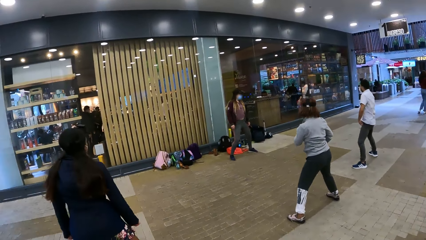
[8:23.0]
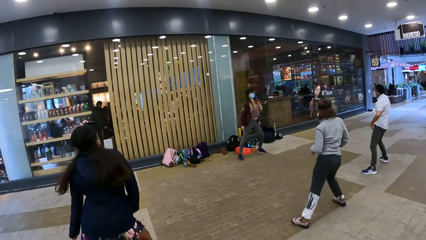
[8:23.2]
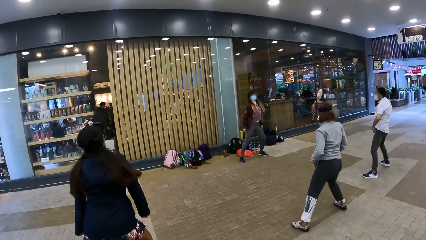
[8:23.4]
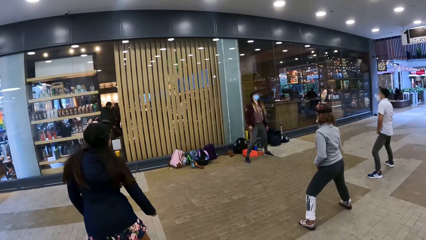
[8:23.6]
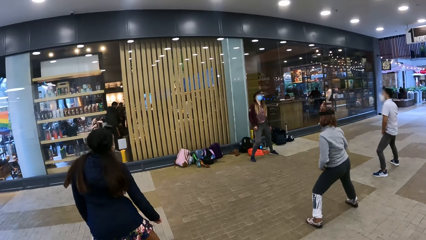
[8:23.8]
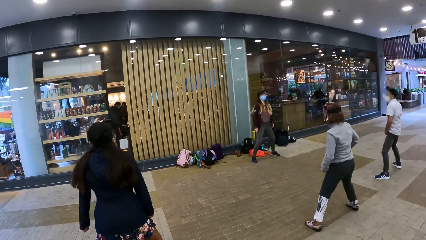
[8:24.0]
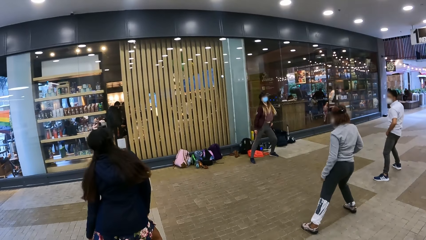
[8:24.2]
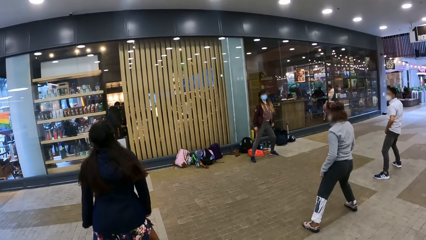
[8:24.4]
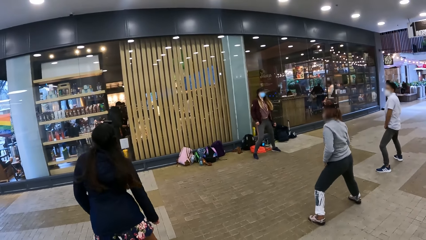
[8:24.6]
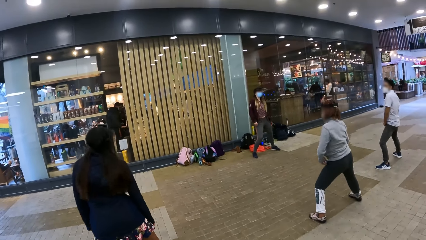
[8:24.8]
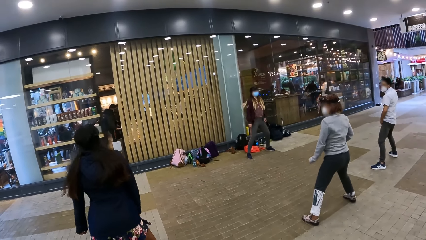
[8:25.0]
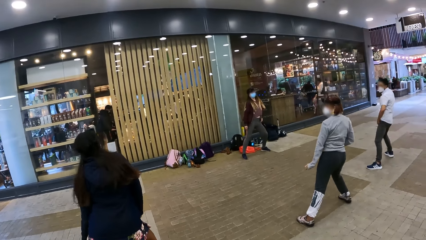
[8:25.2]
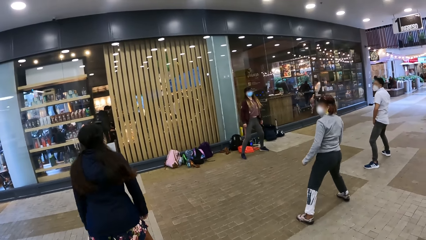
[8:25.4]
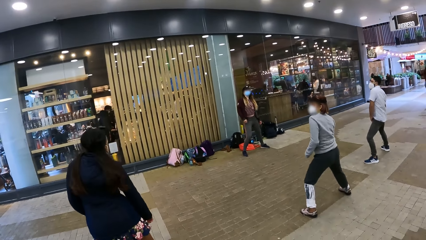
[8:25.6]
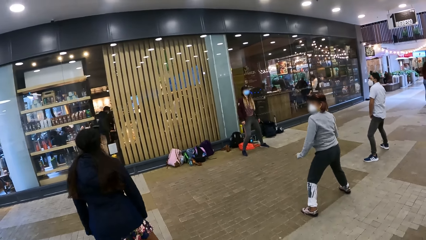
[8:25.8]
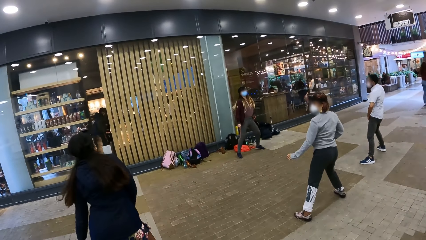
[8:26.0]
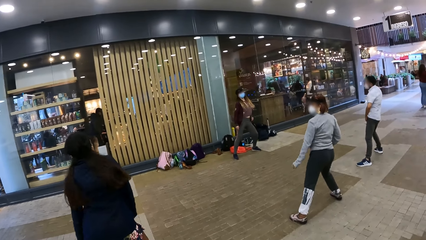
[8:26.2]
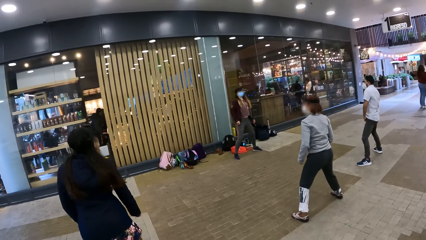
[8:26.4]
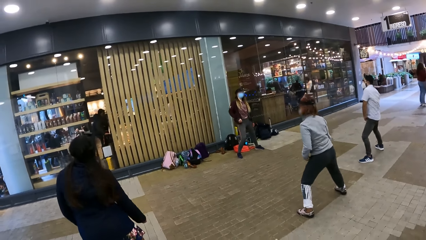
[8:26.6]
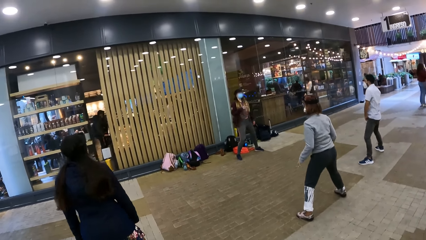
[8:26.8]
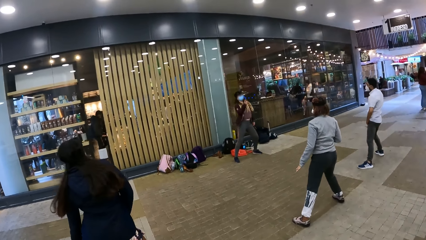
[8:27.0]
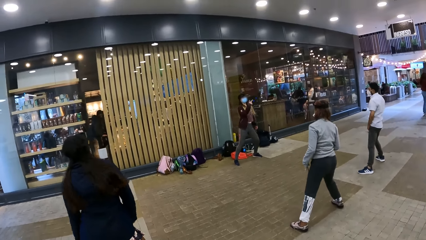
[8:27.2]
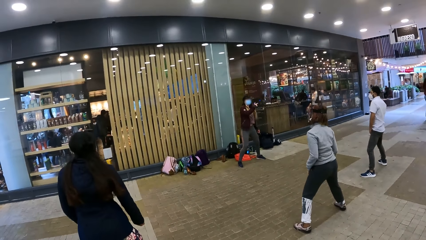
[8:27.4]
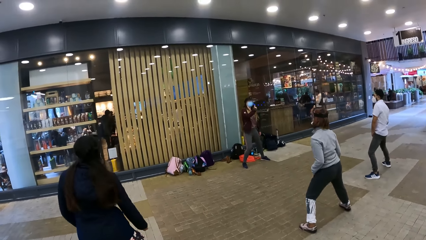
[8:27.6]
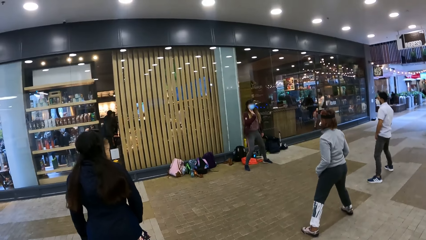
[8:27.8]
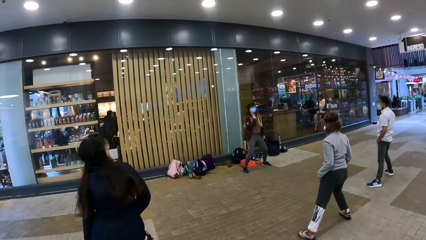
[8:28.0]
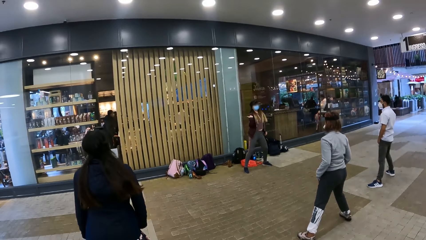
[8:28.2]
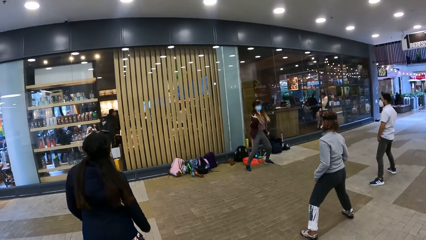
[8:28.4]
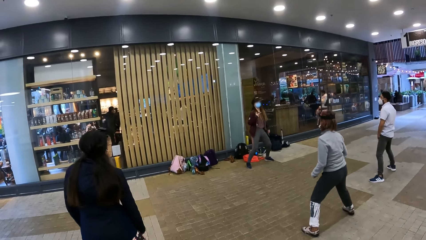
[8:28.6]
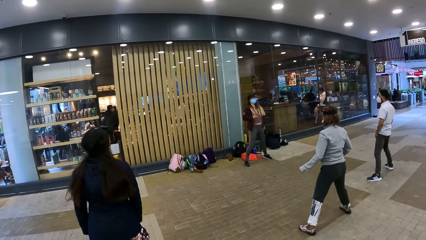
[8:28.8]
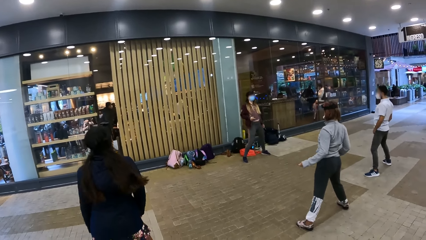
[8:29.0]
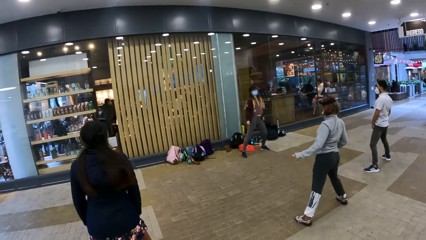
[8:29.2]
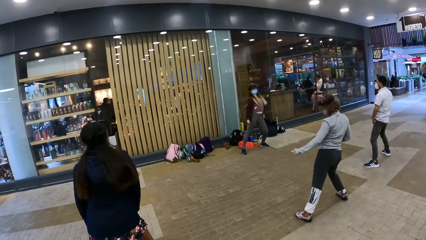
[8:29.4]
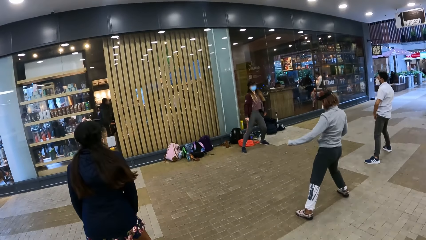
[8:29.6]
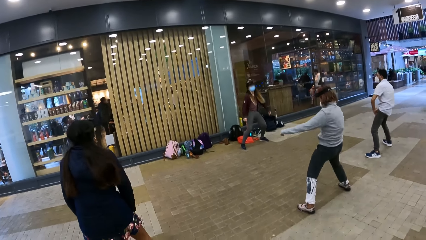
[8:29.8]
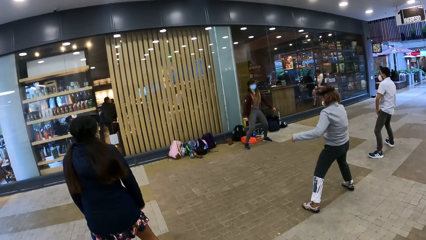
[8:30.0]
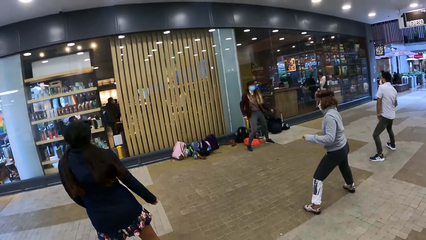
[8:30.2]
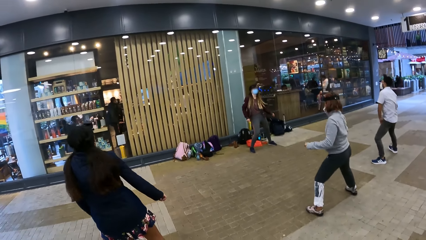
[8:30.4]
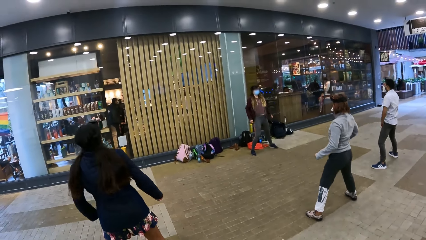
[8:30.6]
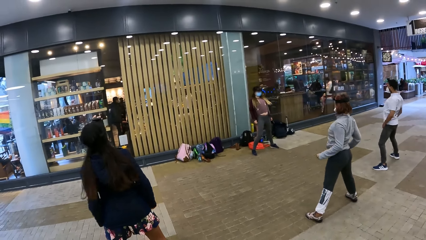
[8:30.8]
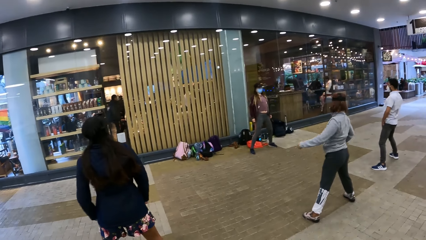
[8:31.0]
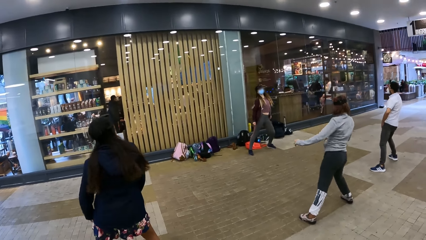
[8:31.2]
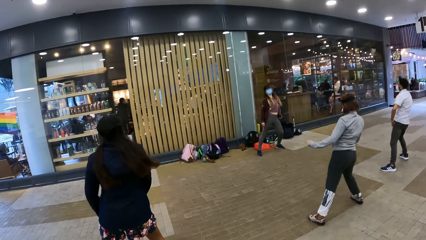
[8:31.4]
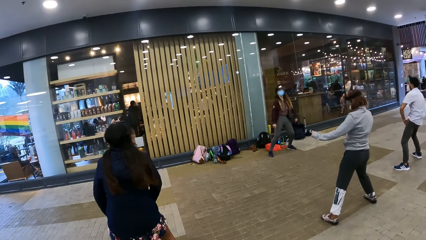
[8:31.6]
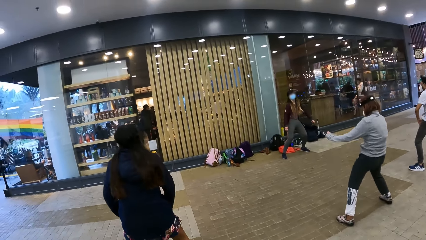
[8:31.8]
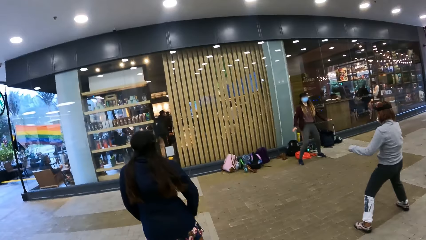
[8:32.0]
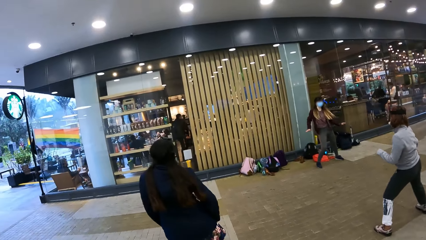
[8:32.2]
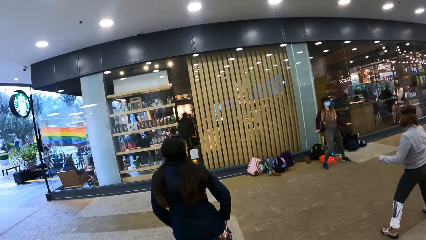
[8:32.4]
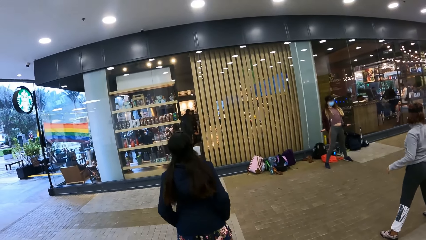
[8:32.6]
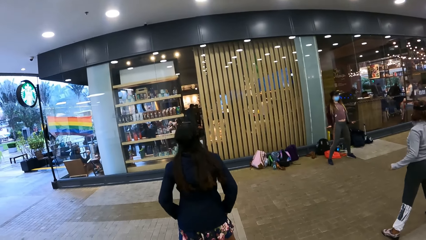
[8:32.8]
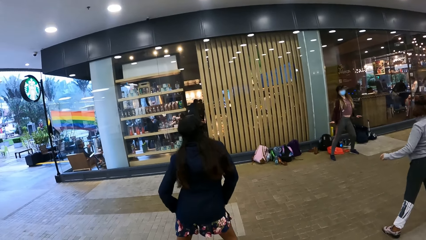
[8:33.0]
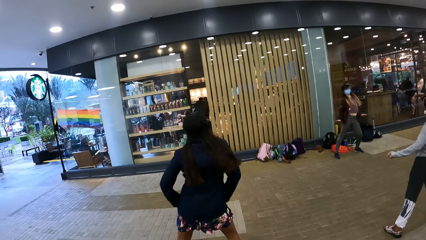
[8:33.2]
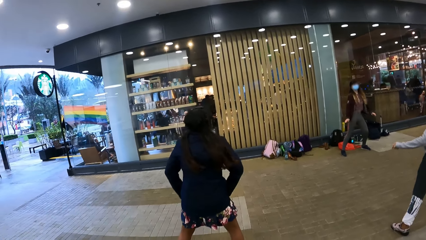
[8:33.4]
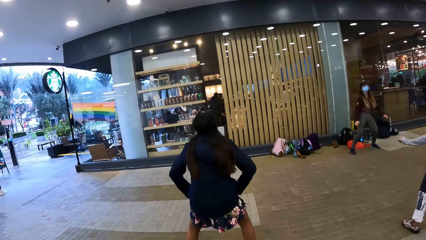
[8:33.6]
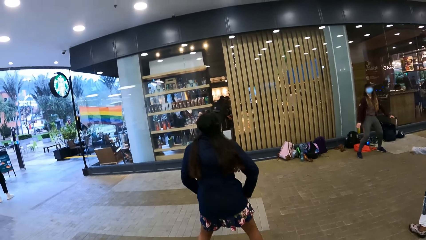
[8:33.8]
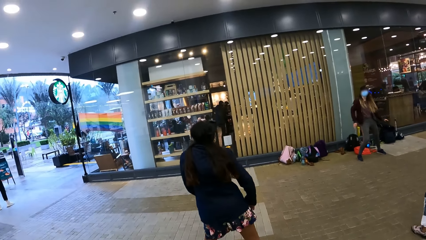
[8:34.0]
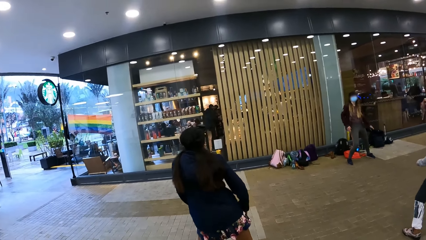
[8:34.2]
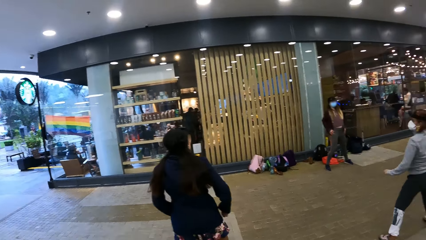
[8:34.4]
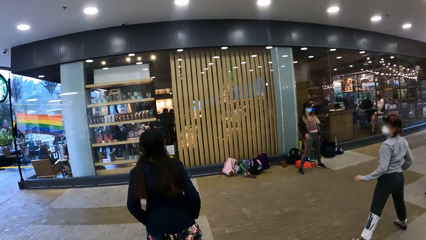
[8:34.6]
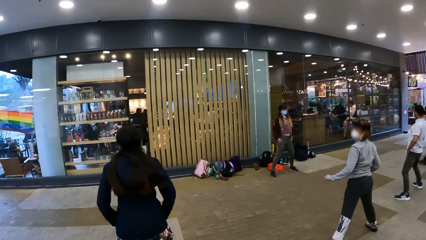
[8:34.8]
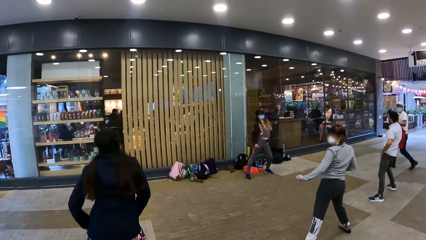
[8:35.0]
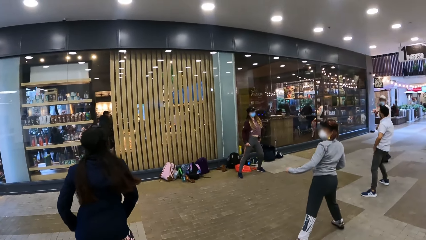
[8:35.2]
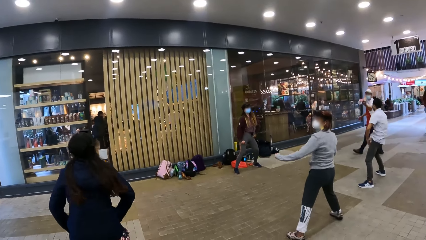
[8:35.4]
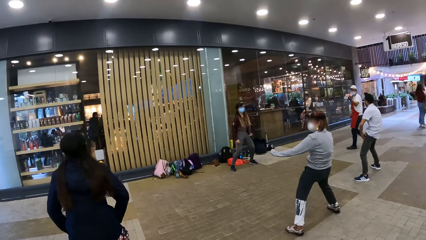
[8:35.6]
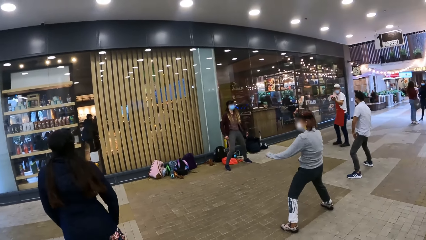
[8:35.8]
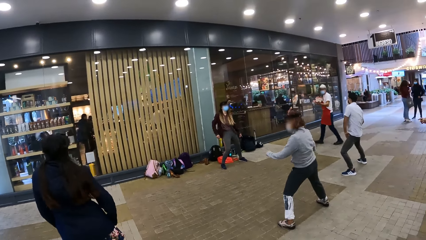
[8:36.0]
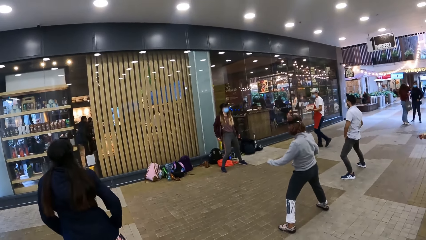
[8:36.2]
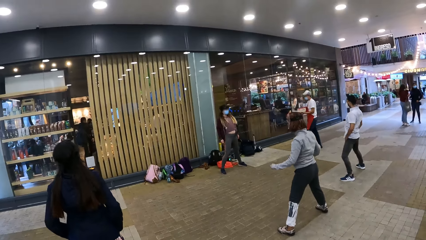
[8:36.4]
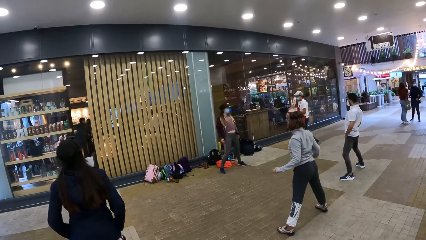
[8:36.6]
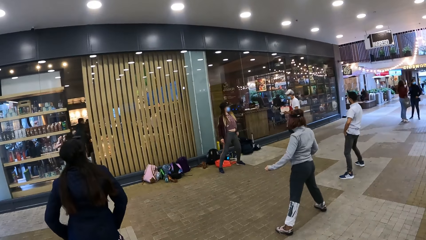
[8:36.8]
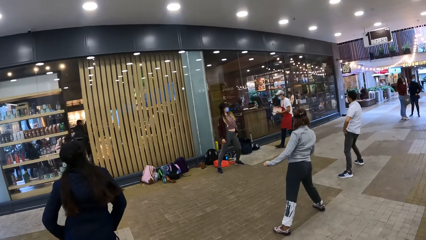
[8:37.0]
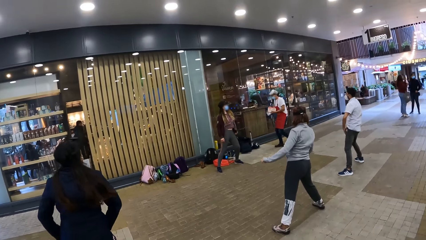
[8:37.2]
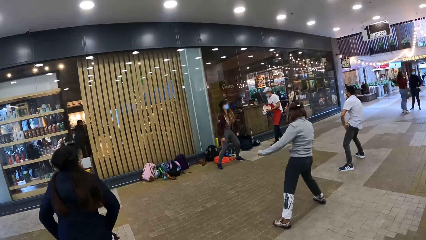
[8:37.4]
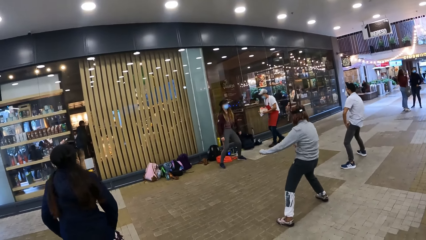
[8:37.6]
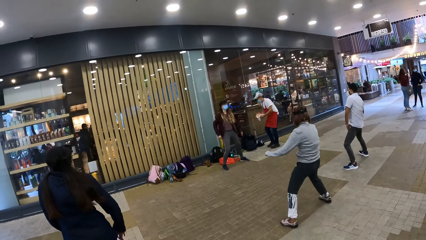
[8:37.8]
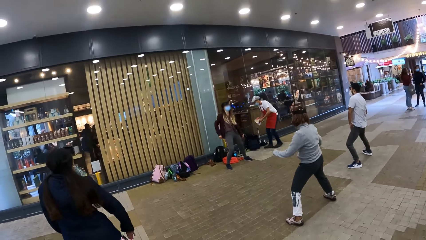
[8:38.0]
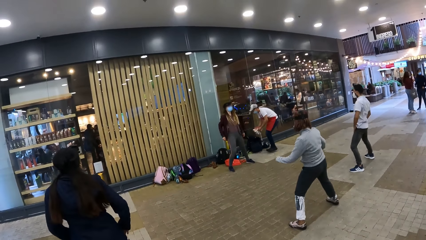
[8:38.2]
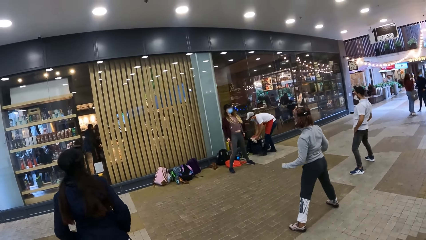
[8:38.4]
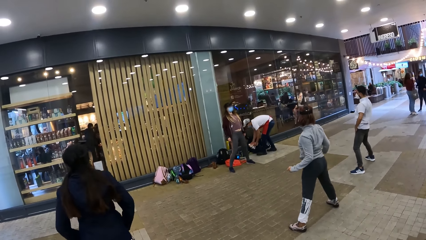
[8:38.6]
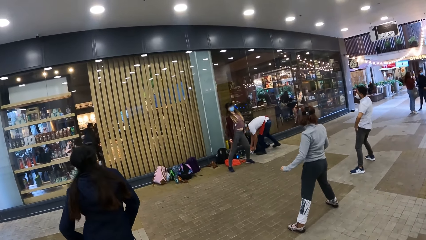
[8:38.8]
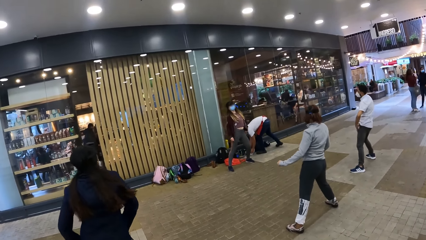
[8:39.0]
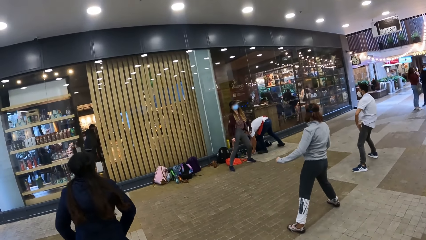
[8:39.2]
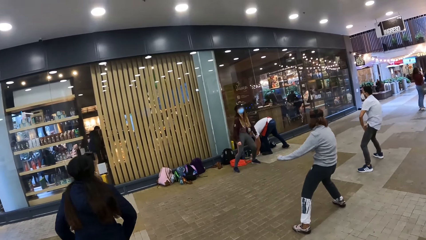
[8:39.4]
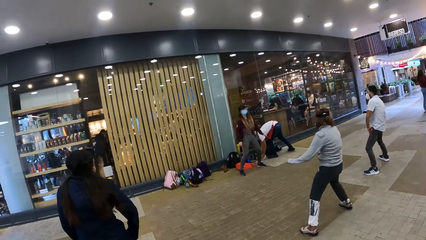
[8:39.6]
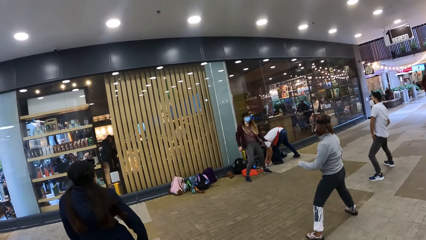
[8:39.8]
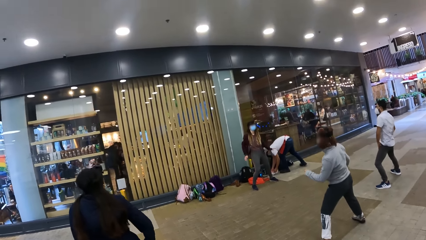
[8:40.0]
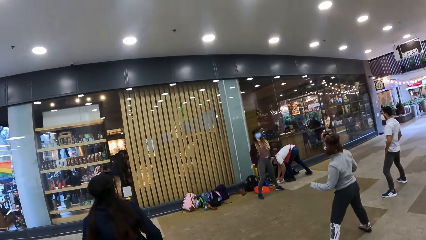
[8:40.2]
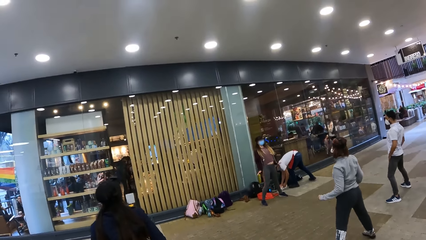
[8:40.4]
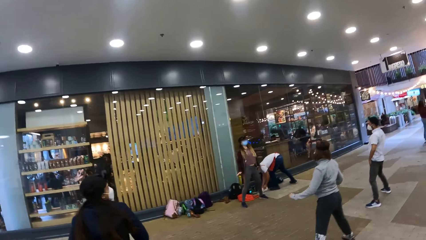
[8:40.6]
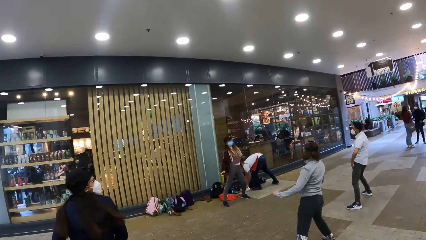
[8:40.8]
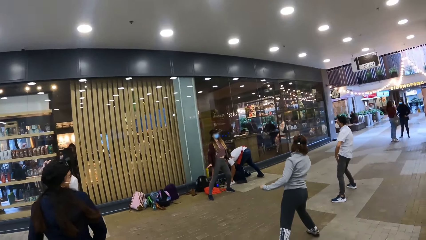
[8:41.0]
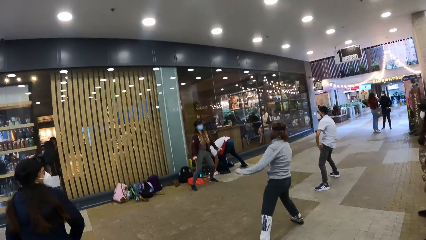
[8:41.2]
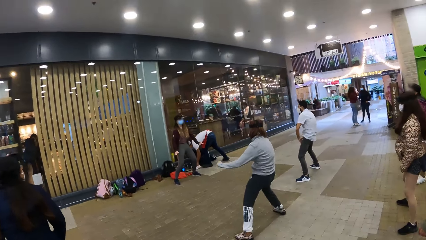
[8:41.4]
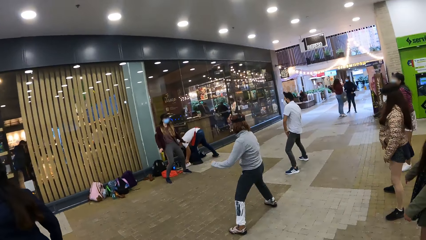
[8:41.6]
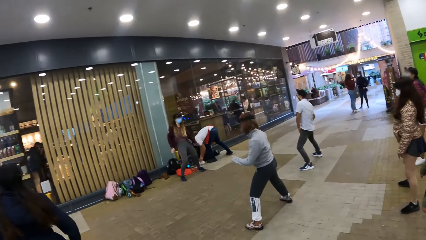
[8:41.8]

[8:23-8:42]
The camera wearer looks in front. They look sideways.
